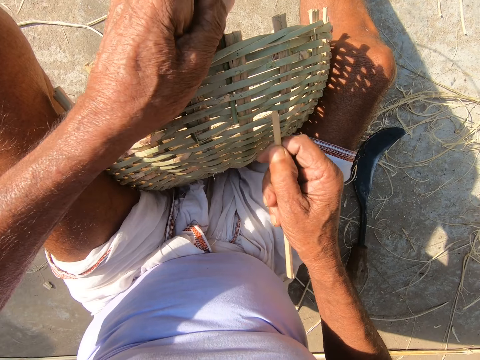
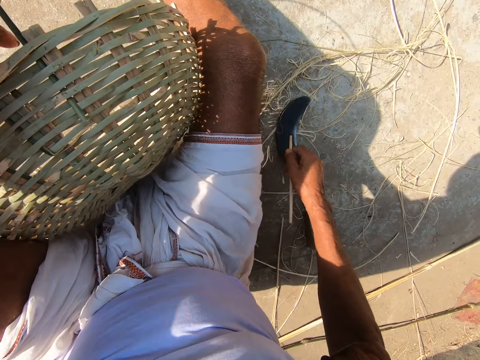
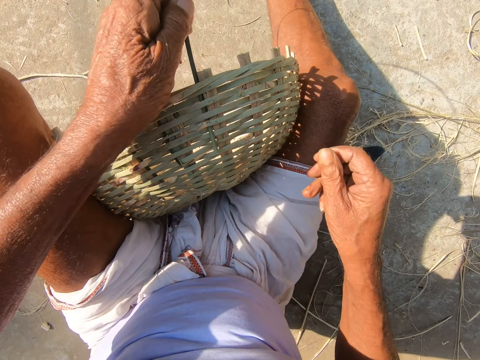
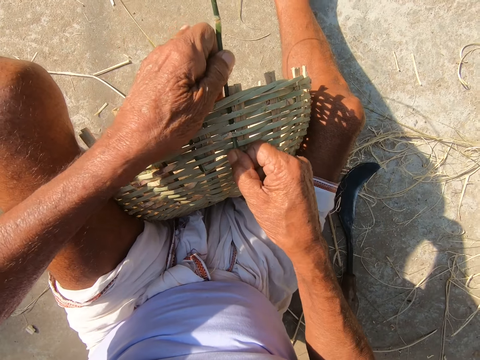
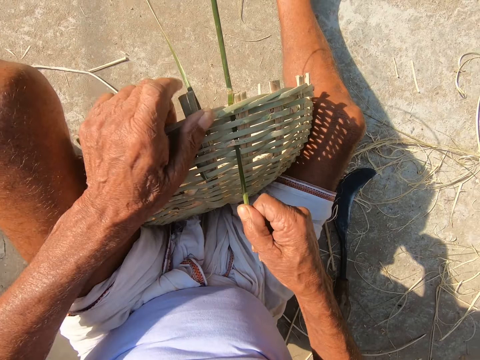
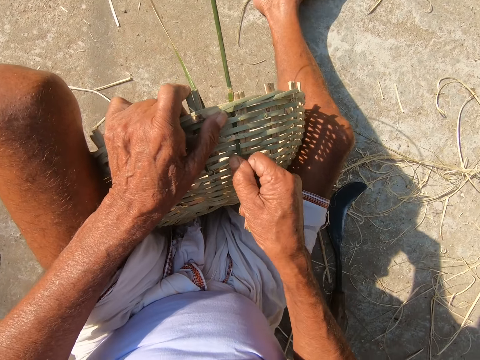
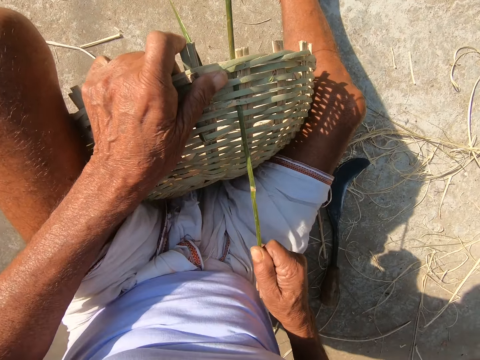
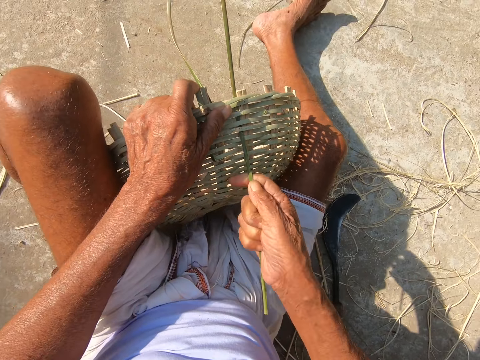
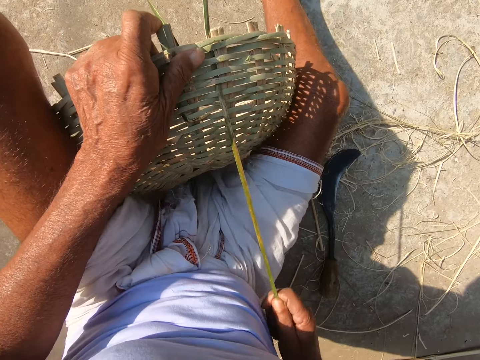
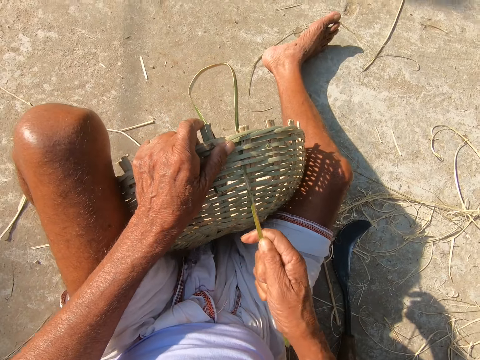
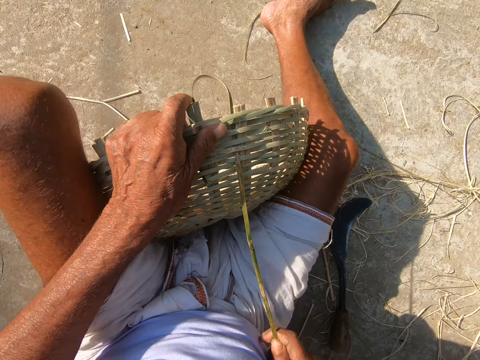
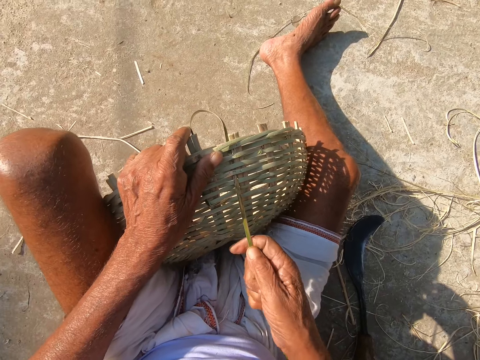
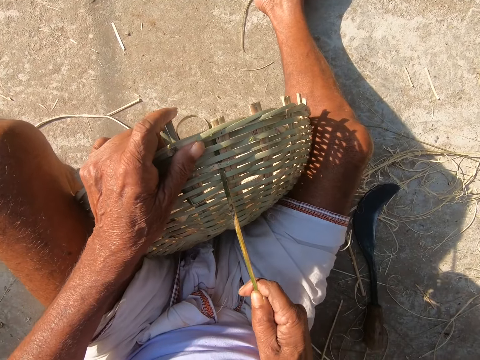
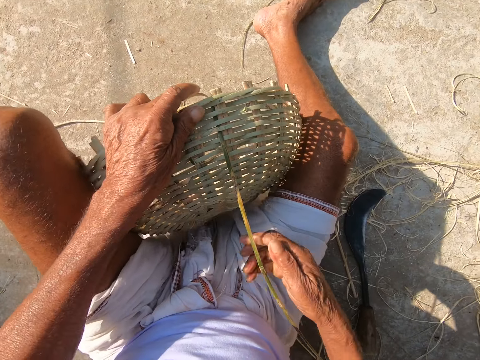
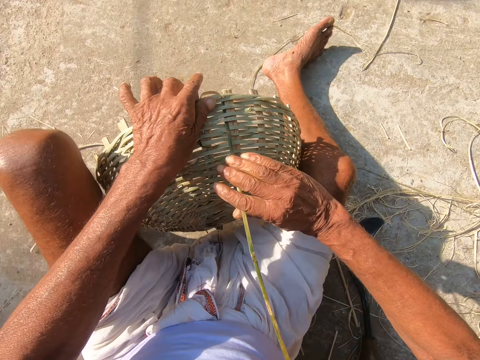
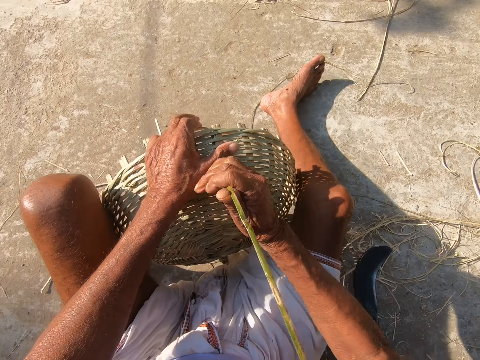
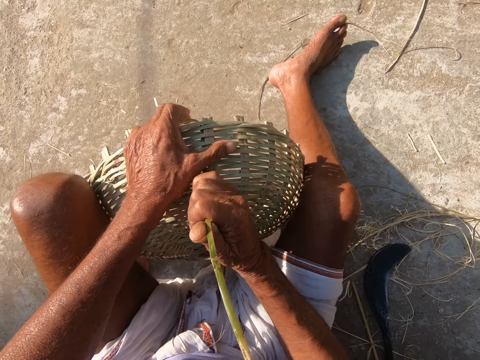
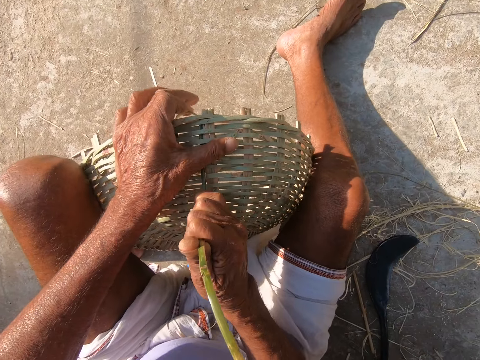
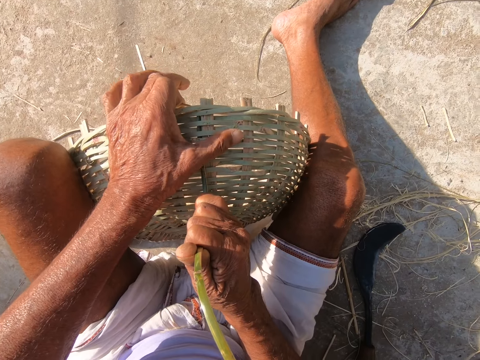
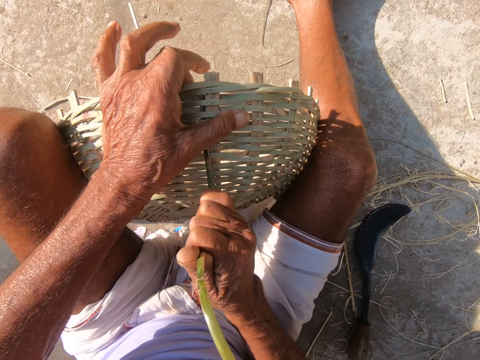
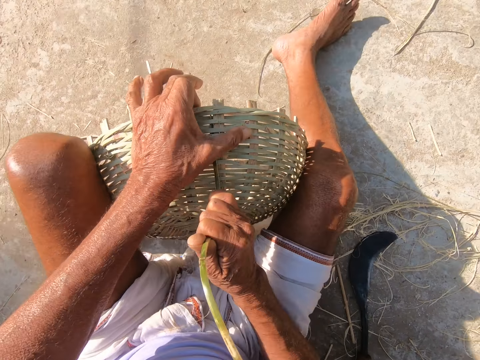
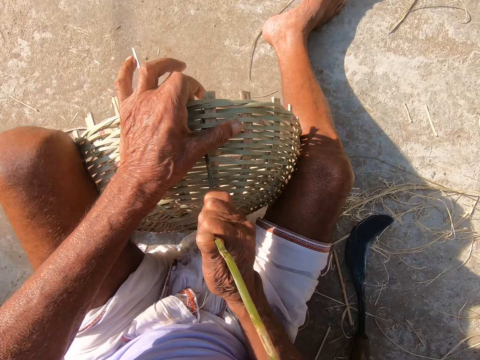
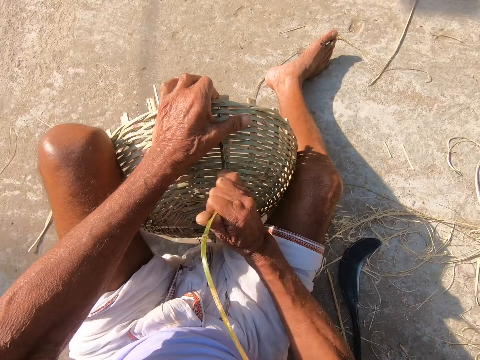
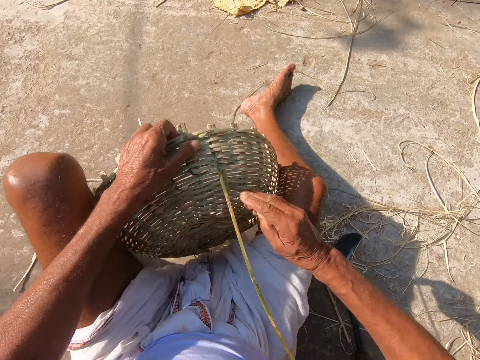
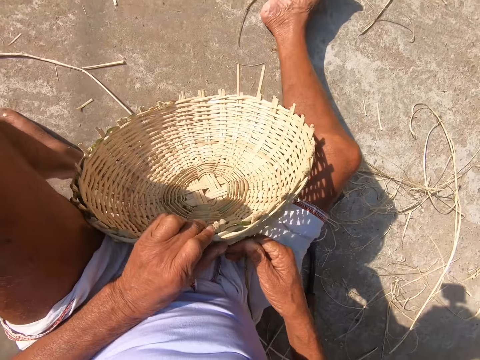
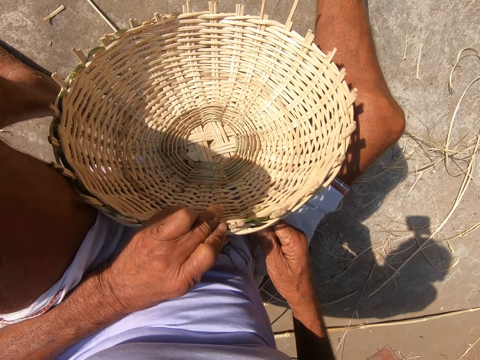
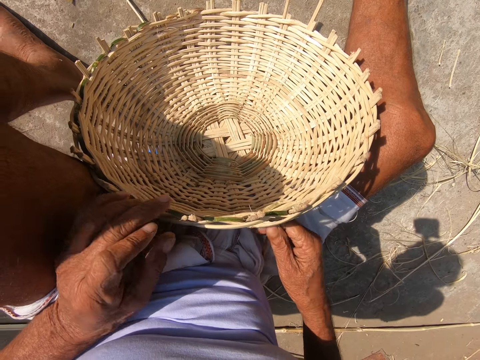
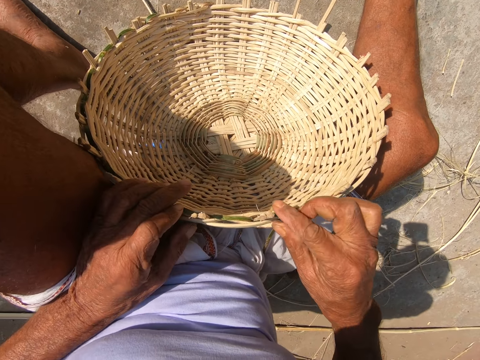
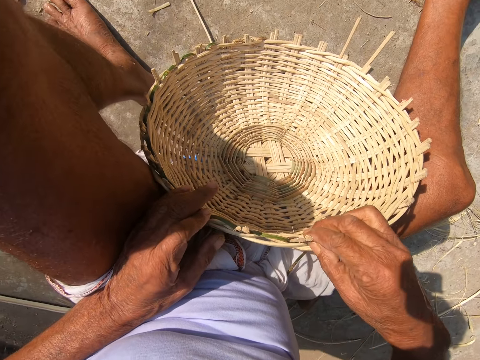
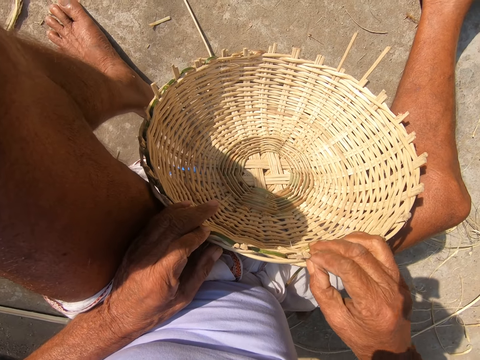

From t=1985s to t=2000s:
The camera wearer drops the strand of willow on the ground with his right hand. He weaves the willow basket with both hands.

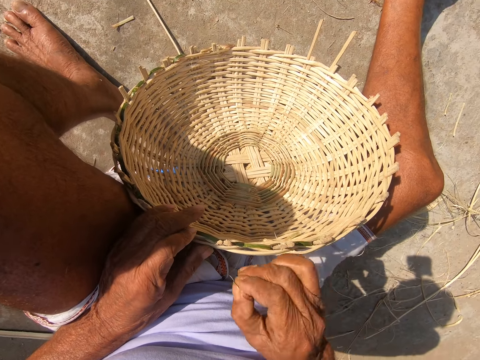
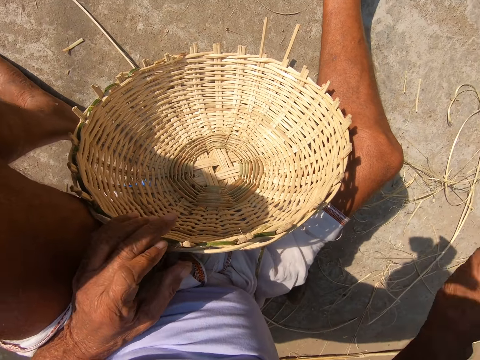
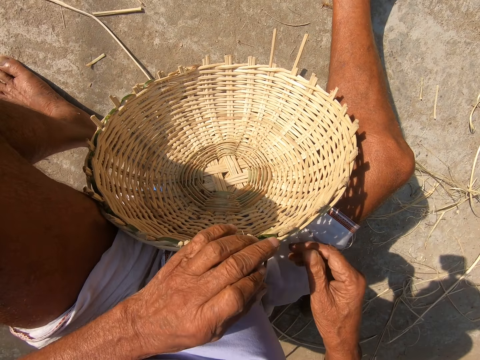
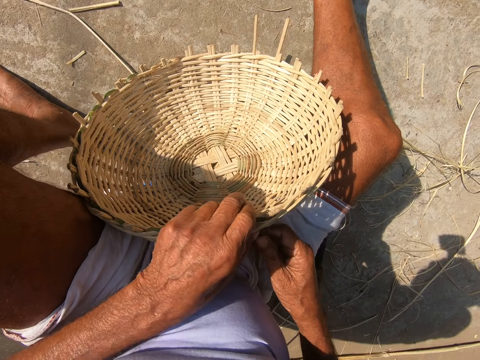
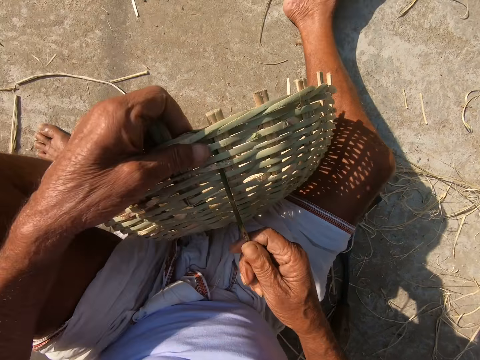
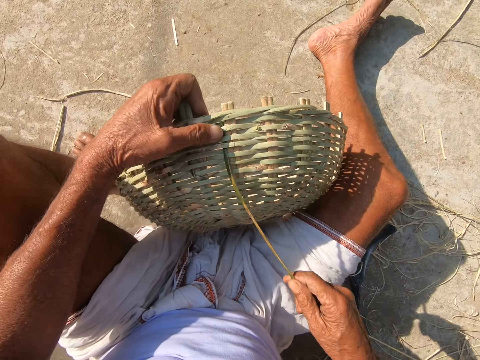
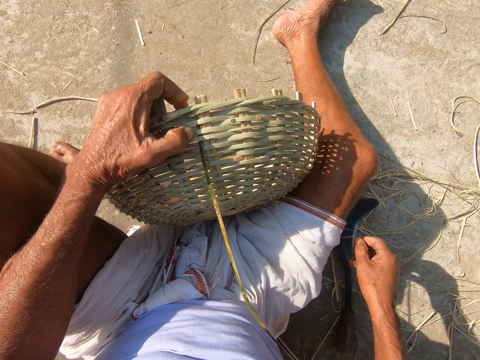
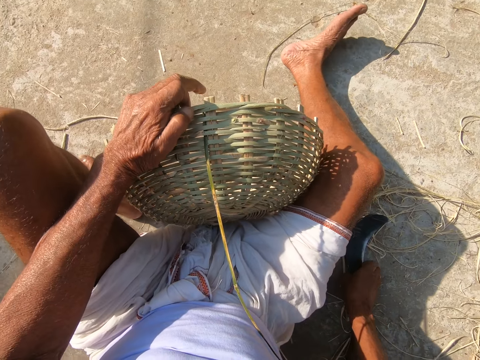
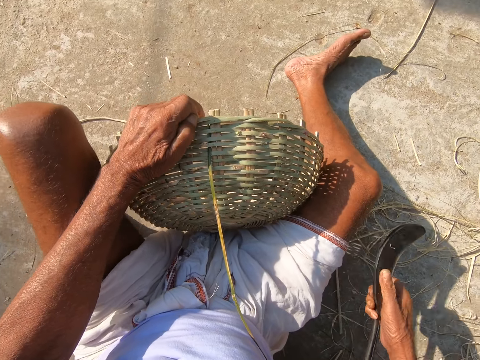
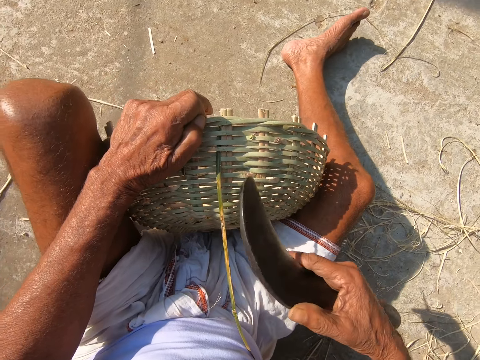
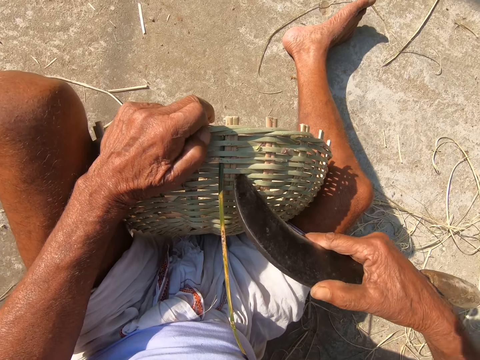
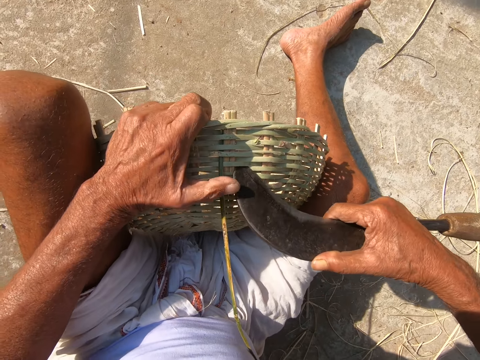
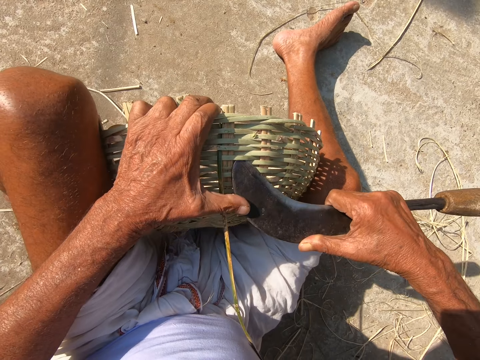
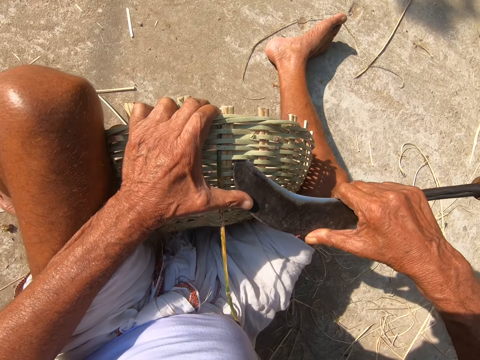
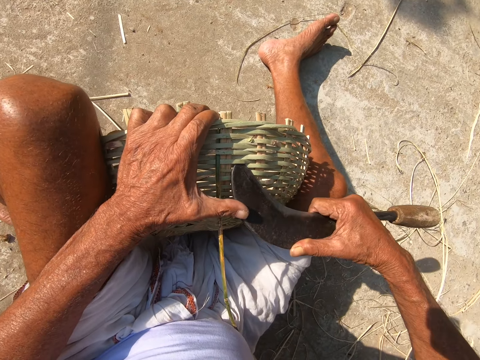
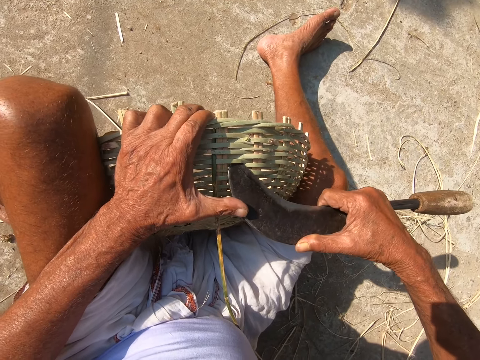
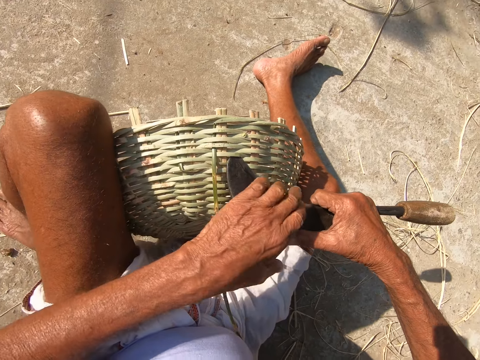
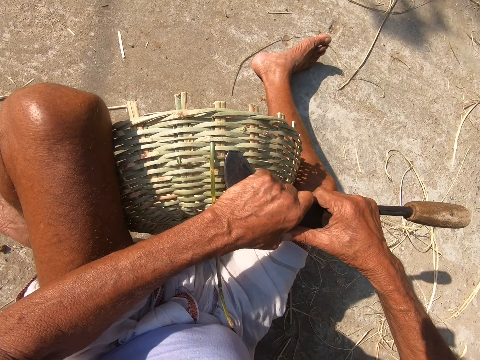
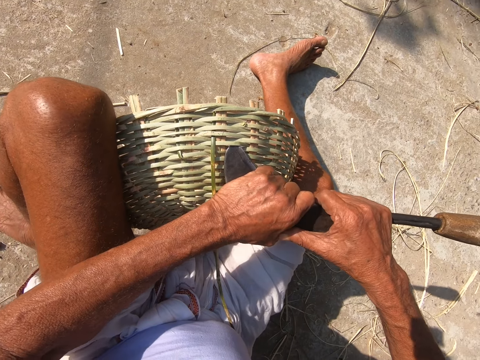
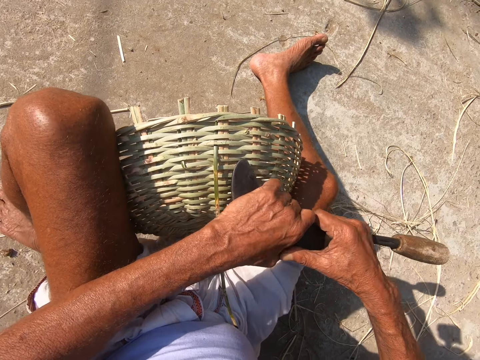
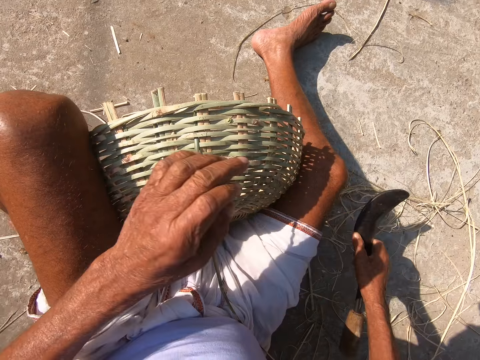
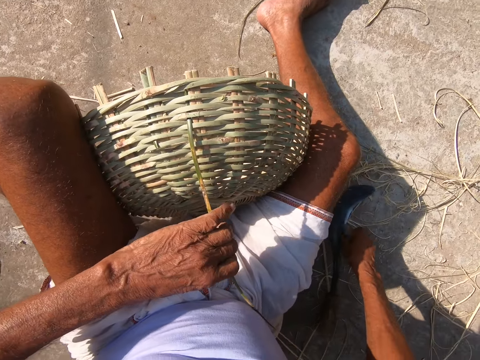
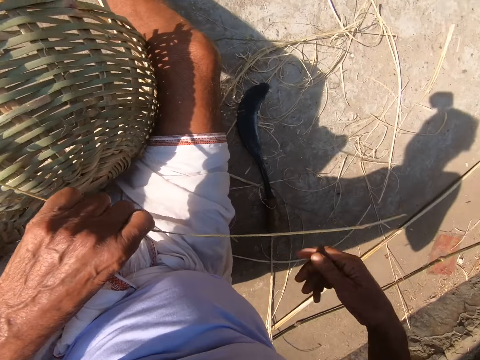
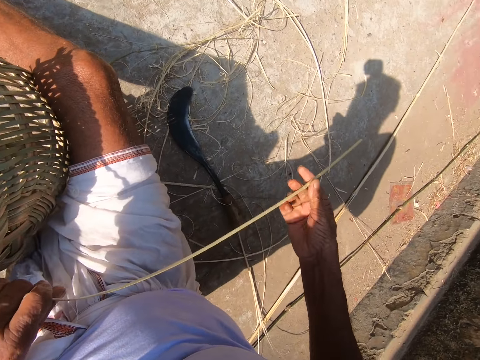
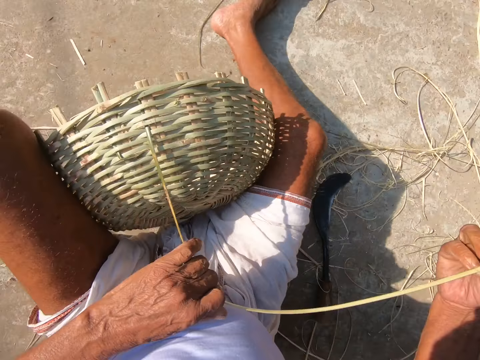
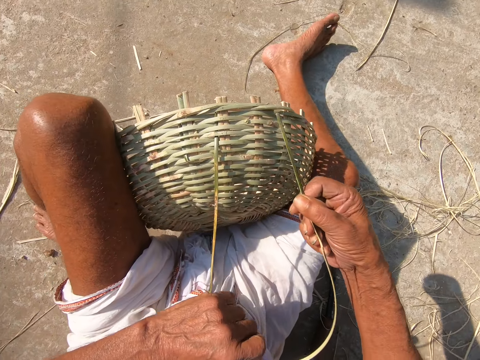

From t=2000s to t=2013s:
The camera wearer picks up the hook knife from the ground with his right hand. He adjusts the spacing of the basket. He creates a hole in the willow basket with the hook knife in his right hand. He touches the hook knife with his left hand. He takes his left hand off the hook knife. He drops the hook knife in his right hand on the ground. He holds a strand of willow with his right hand. He weaves the basket with both hands.
